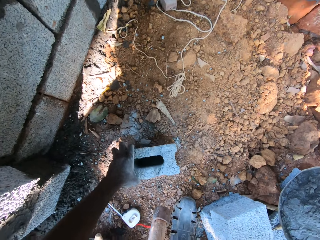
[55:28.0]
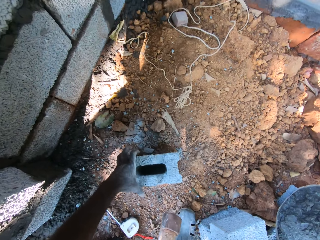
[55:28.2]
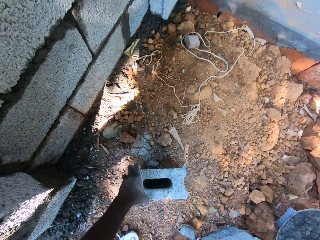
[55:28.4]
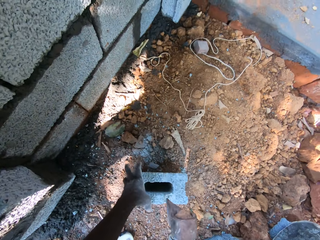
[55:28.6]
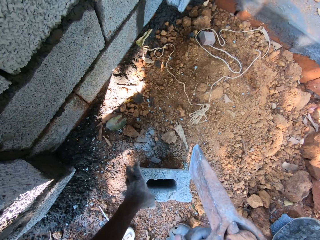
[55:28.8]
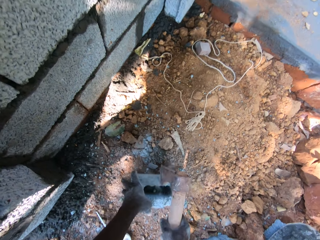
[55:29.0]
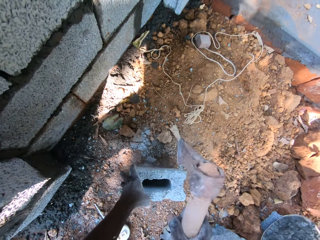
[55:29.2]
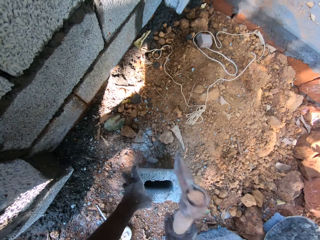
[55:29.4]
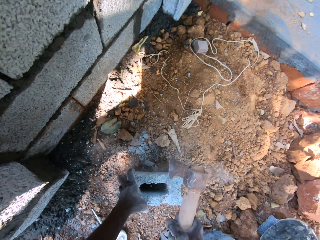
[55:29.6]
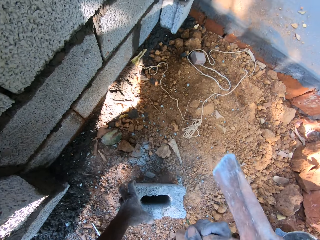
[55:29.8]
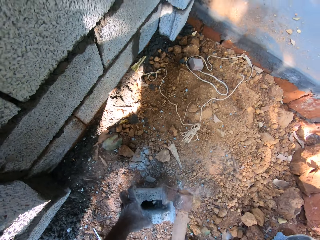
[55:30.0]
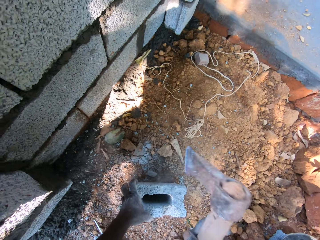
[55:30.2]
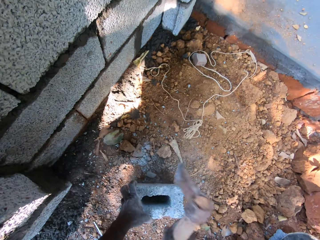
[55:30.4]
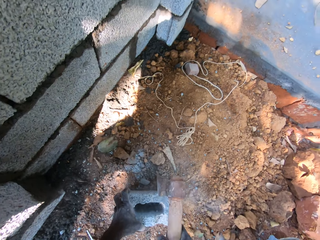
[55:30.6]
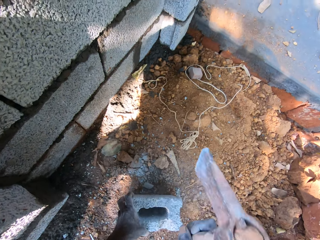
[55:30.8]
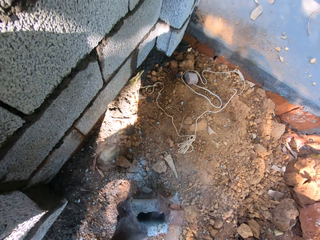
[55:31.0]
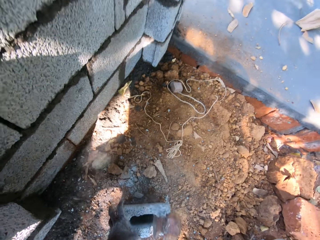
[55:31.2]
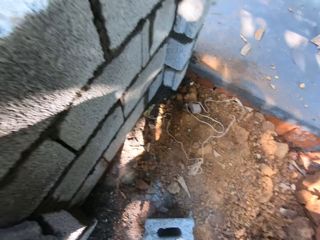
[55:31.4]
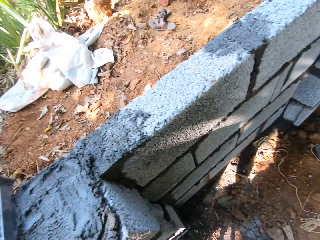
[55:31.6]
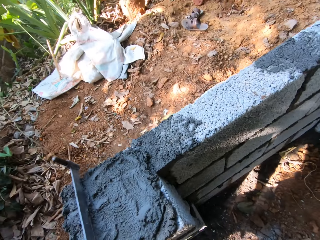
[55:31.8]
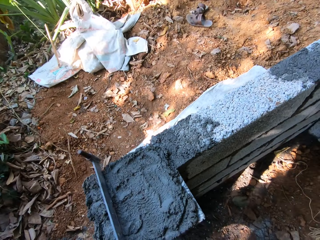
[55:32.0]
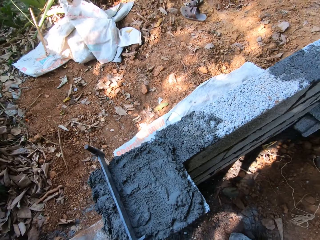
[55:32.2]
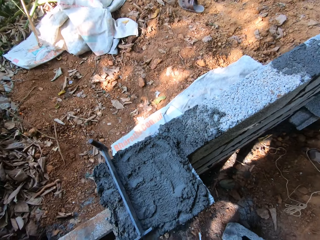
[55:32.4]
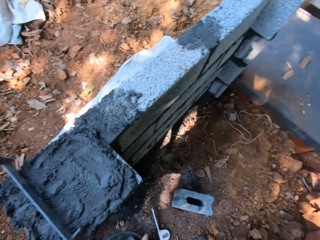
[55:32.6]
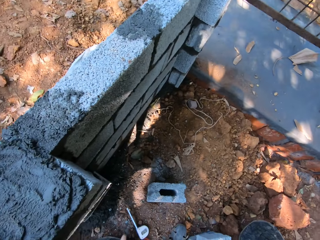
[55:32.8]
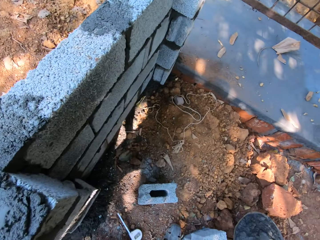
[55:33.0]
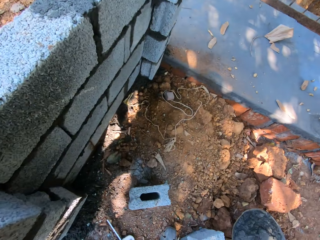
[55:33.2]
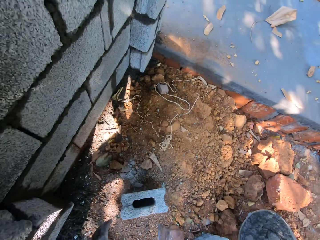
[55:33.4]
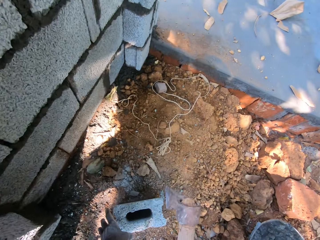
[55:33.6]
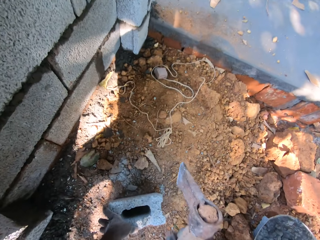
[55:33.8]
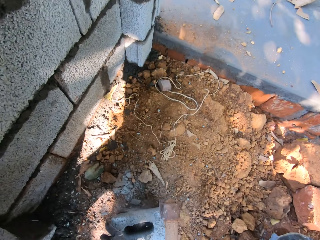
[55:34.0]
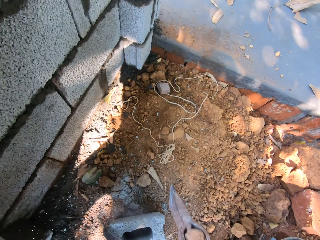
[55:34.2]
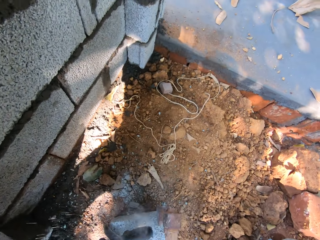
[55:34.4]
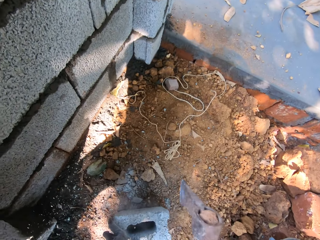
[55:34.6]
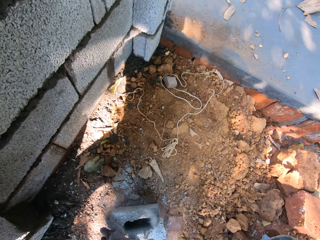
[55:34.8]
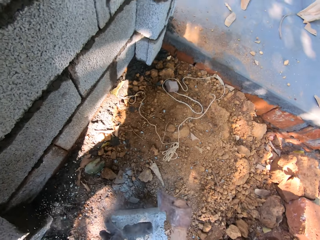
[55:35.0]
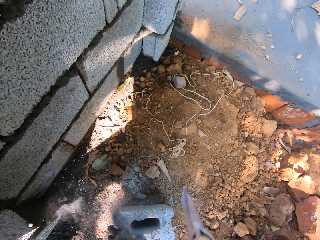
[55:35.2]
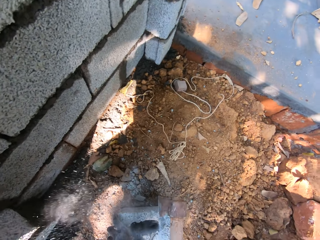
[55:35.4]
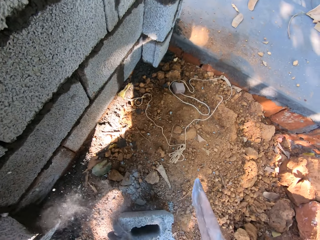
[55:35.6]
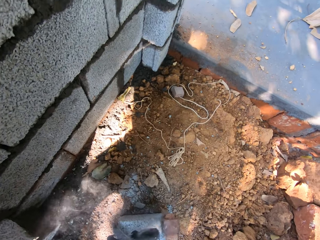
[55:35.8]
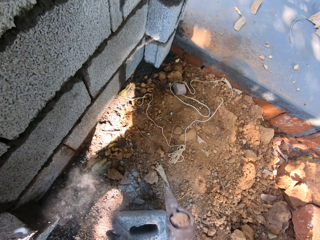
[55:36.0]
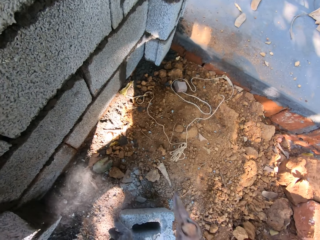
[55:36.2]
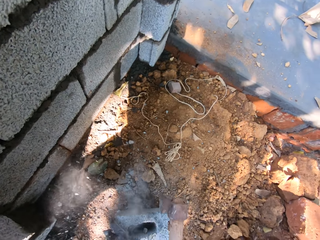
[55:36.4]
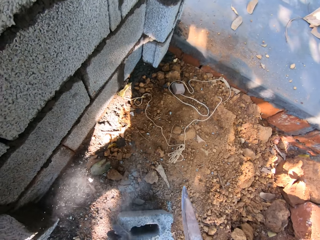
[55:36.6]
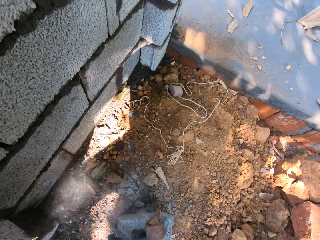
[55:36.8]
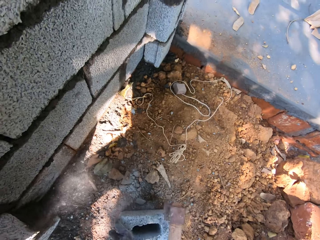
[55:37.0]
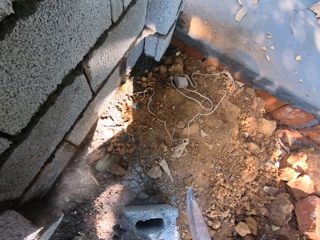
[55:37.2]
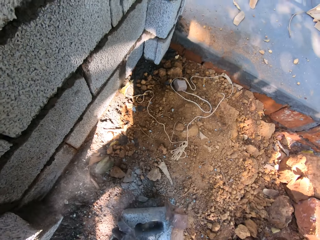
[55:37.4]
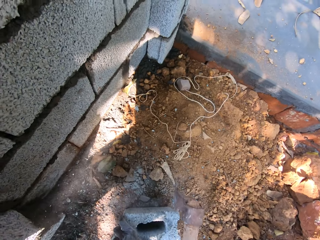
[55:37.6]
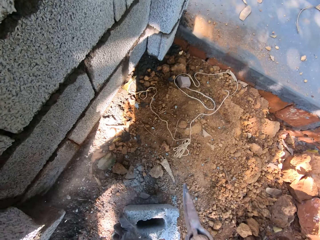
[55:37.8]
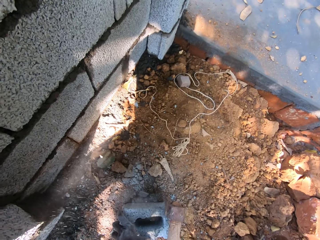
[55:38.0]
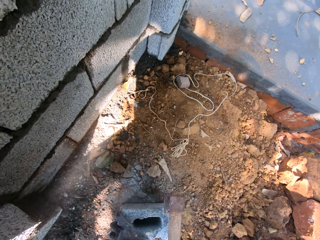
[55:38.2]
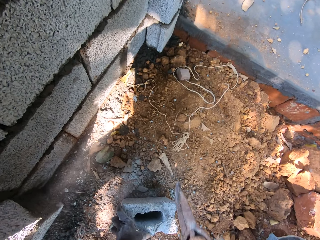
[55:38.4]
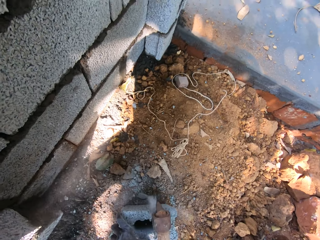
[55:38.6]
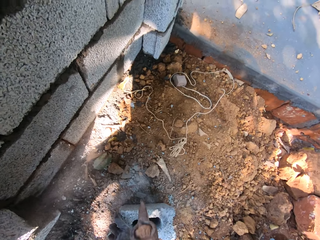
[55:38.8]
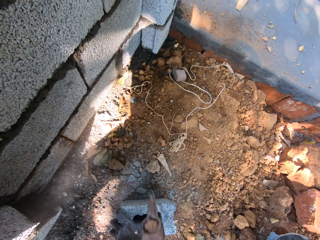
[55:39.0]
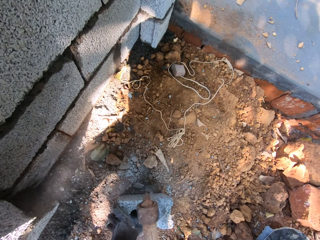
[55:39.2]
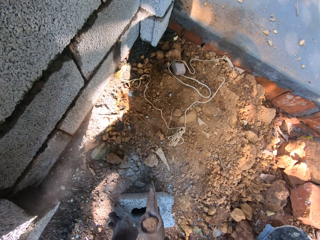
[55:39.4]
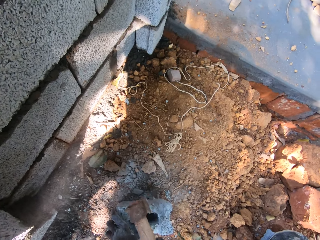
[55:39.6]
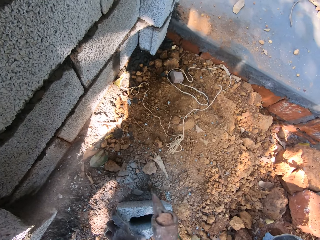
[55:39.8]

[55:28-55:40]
The camera wearer holds the cinder block on the ground with his left hand and hits the cinder block with the axe in his right hand. He breaks the brick with the mattock. He talks to a man. He holds the cinder block on the ground with his left hand and hits the cinder block with the axe in his right hand. He breaks the brick with the mattock.

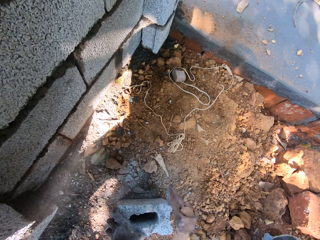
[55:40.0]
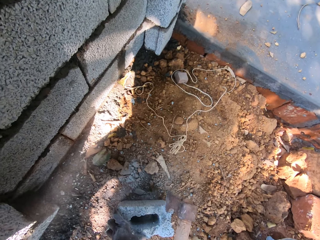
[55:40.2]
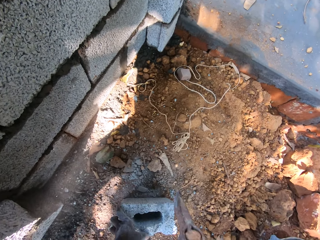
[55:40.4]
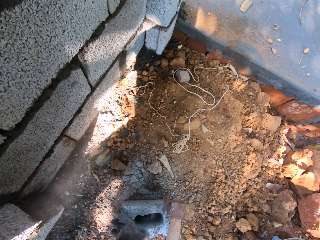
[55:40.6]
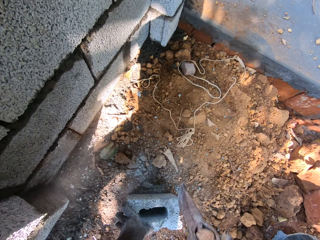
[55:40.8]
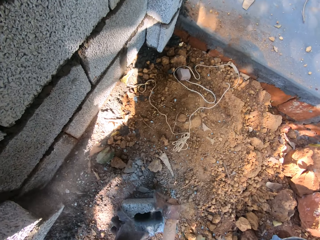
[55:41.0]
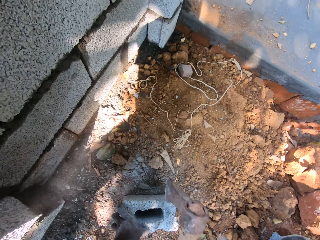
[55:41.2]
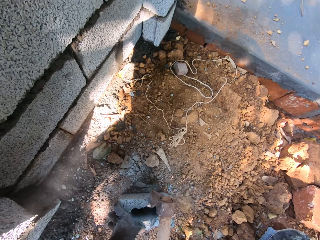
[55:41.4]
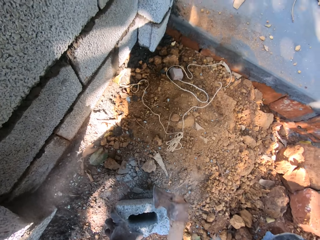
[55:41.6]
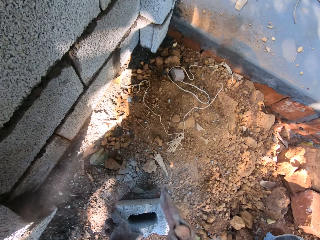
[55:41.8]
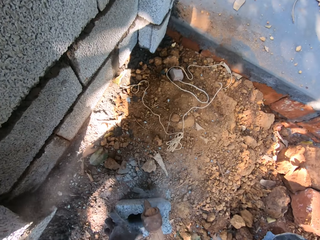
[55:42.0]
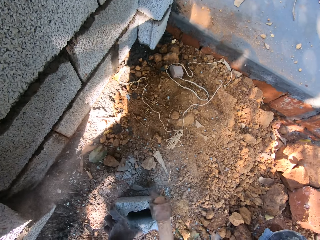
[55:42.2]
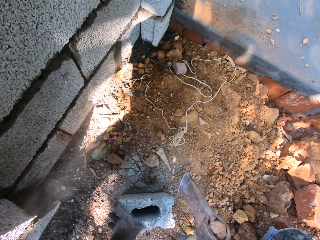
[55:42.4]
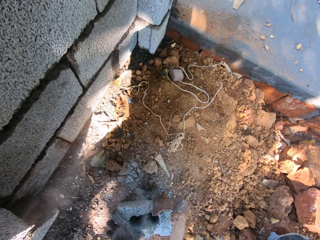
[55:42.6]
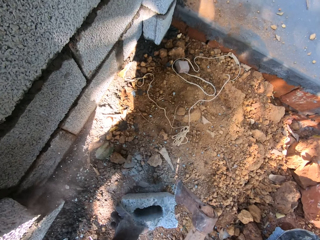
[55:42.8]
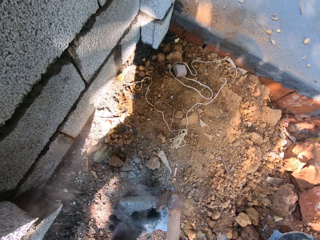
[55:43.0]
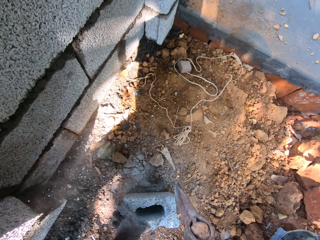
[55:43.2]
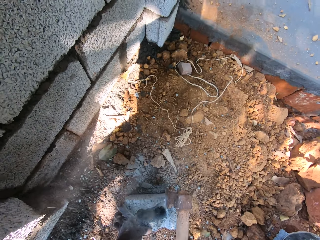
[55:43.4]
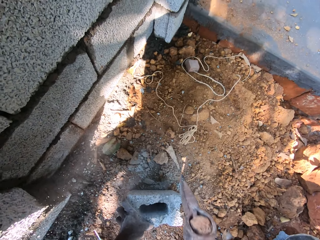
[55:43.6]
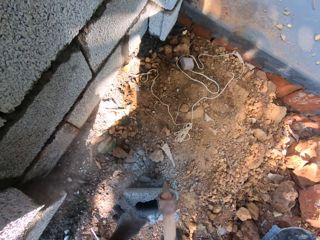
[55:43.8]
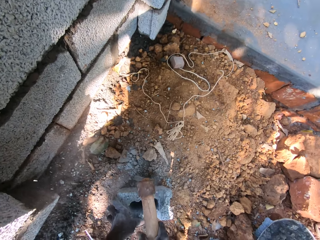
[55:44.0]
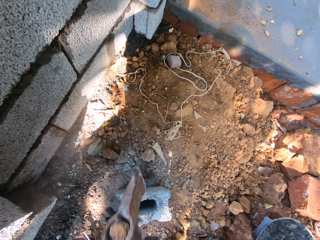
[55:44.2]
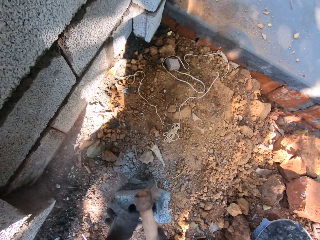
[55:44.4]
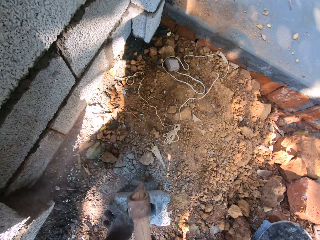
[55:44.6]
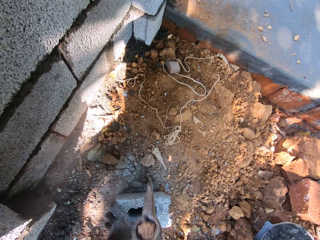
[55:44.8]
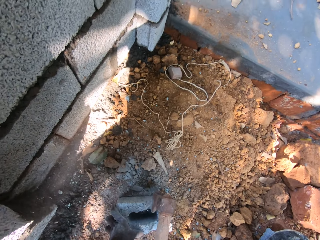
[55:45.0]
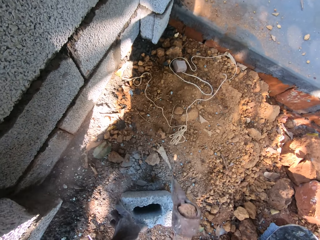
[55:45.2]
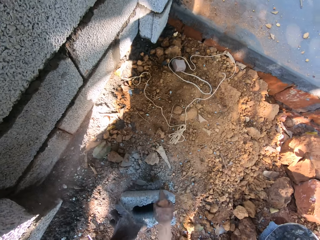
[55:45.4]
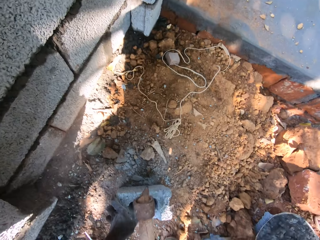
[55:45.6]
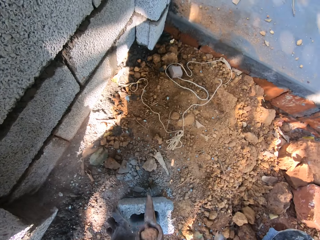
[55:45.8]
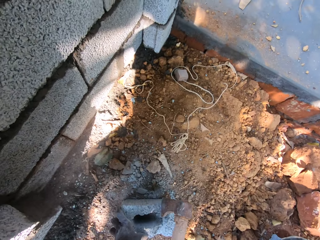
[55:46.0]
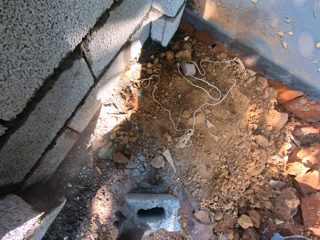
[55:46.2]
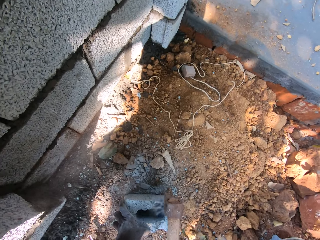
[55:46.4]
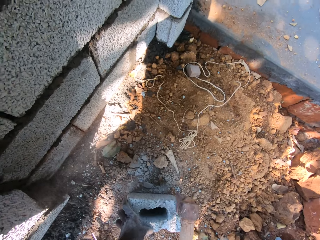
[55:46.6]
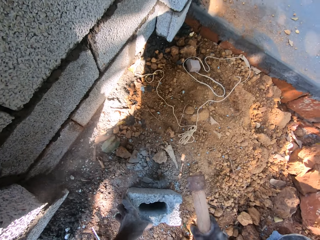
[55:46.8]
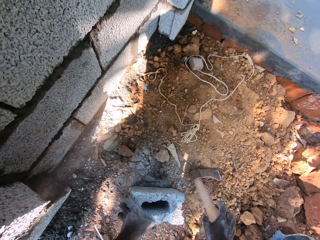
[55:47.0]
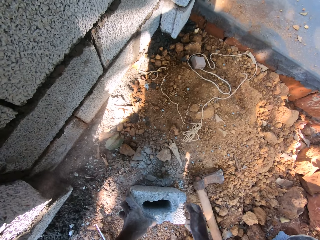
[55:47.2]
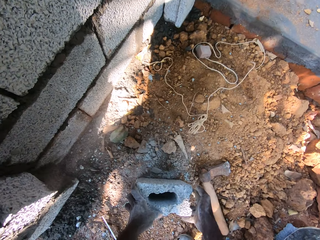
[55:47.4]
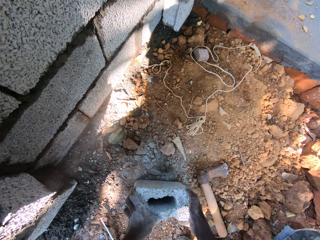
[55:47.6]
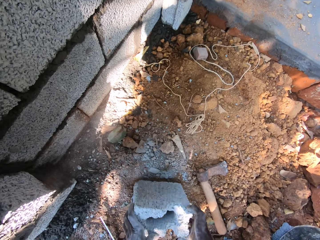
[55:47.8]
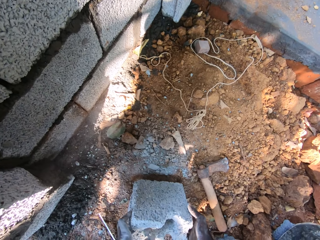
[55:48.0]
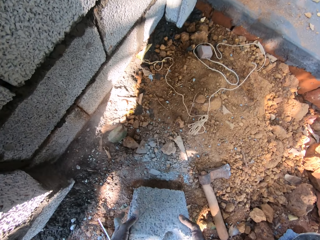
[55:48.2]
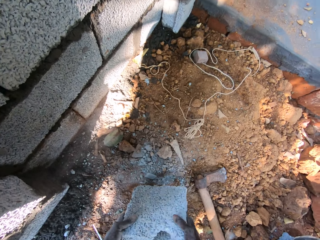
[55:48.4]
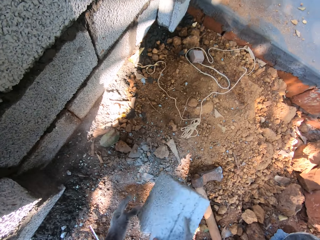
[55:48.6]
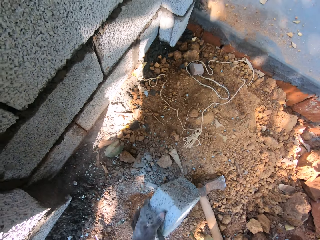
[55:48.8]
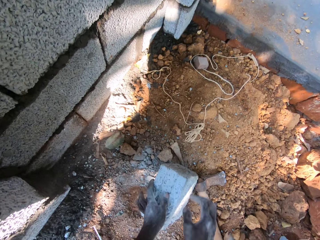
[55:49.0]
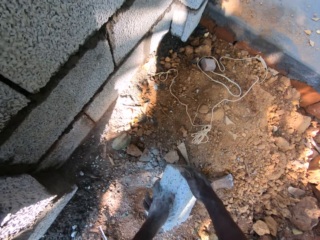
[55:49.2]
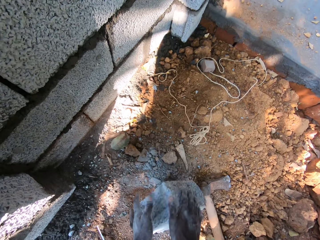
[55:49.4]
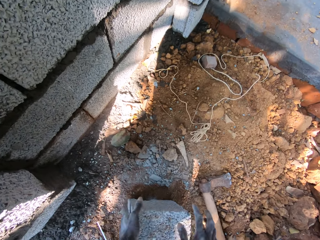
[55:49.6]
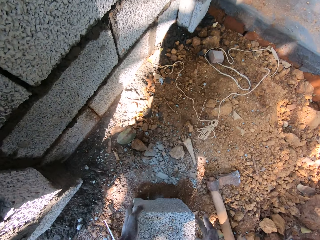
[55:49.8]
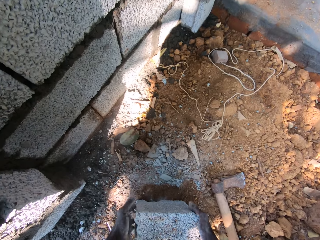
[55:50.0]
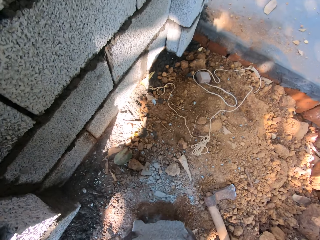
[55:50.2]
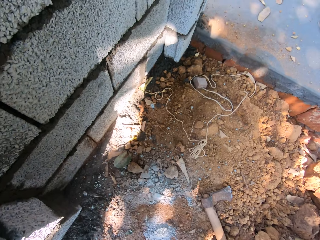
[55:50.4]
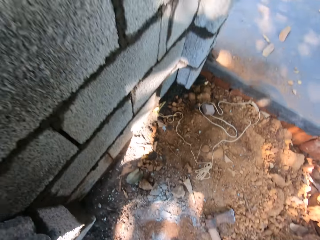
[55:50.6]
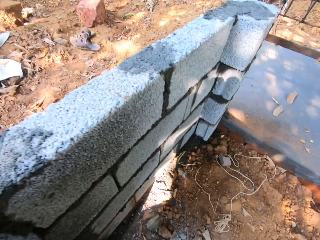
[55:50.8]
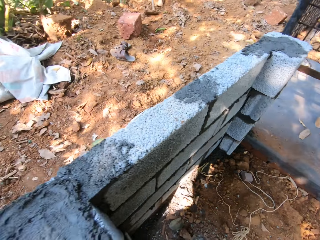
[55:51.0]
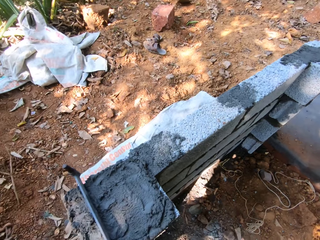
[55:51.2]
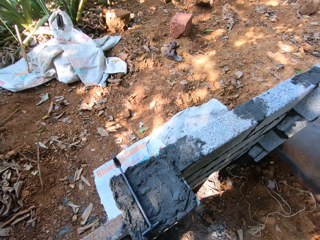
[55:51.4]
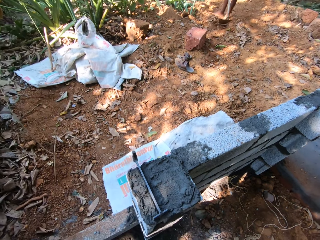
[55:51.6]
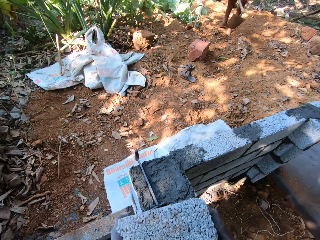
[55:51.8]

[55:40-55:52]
The camera wearer drops the axe on the ground with his right hand. He turns the cinder block around on the ground with both hands. He picks up the cinder block on the ground with both hands.
